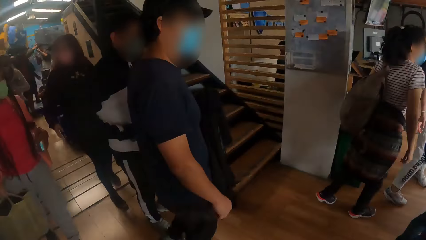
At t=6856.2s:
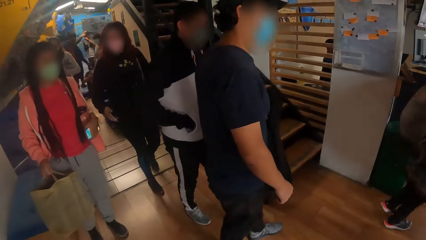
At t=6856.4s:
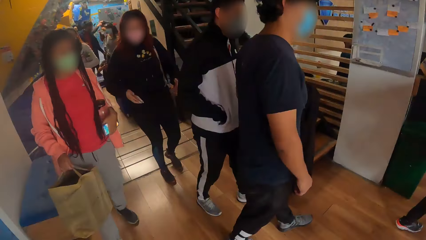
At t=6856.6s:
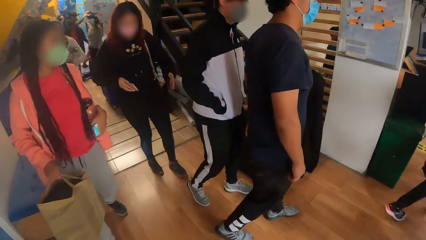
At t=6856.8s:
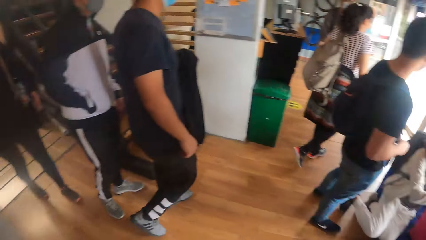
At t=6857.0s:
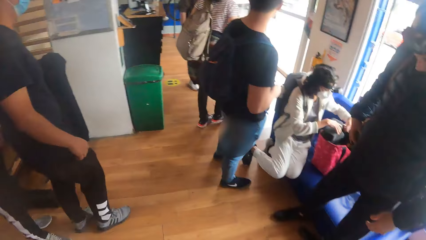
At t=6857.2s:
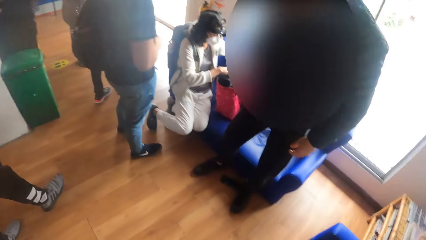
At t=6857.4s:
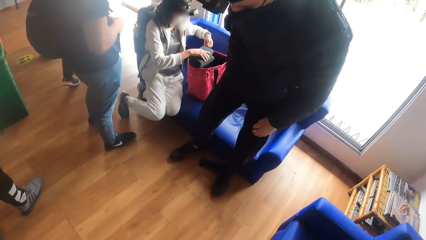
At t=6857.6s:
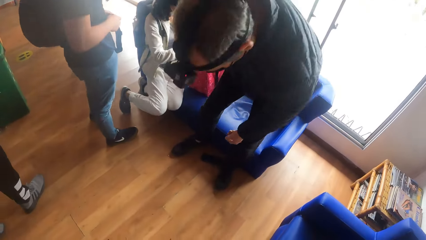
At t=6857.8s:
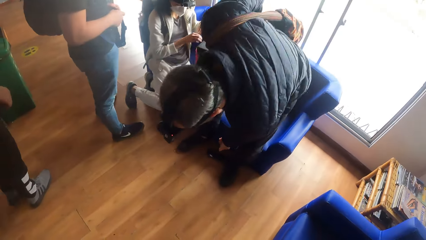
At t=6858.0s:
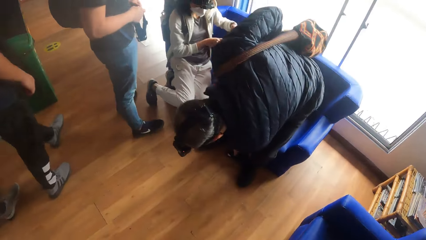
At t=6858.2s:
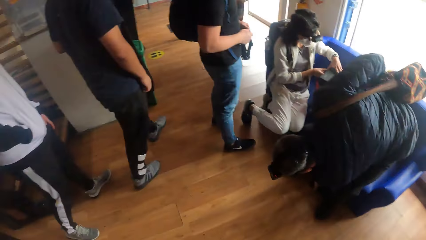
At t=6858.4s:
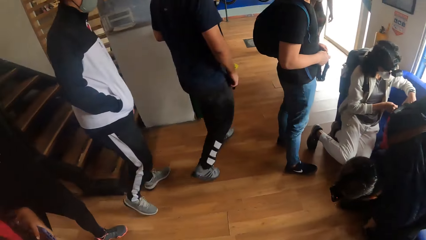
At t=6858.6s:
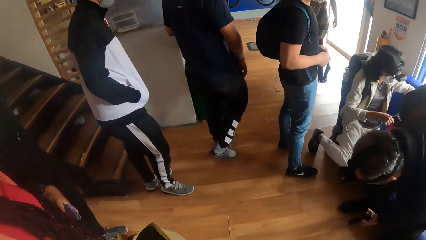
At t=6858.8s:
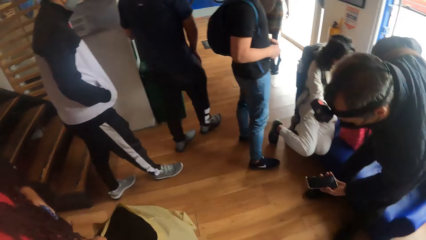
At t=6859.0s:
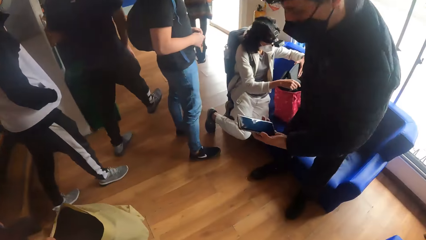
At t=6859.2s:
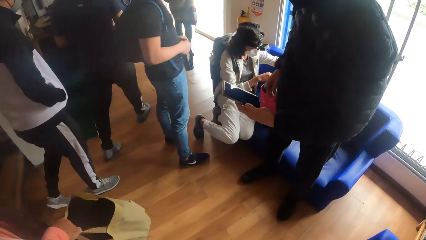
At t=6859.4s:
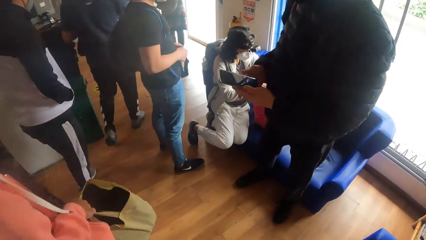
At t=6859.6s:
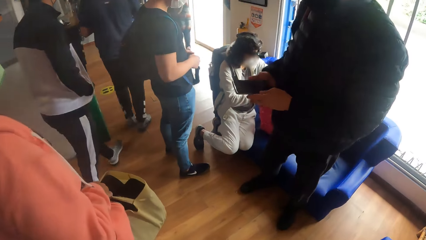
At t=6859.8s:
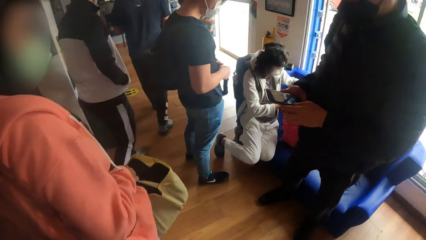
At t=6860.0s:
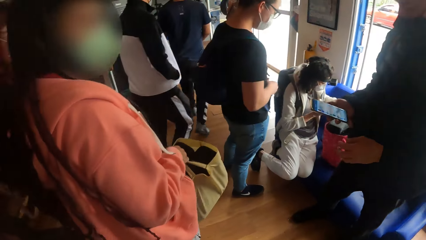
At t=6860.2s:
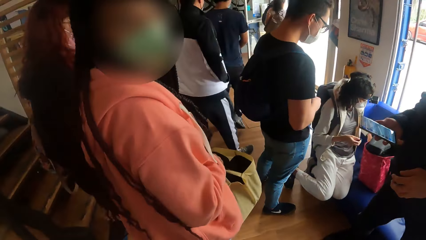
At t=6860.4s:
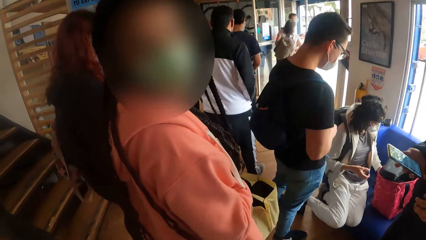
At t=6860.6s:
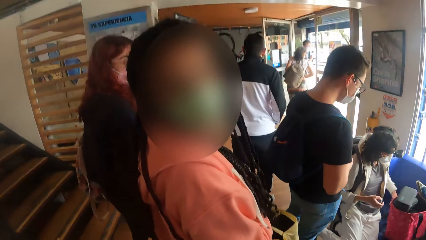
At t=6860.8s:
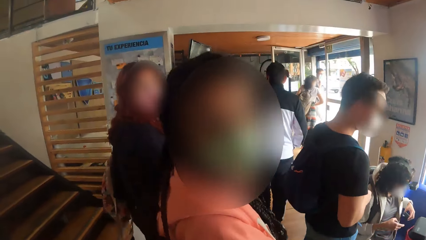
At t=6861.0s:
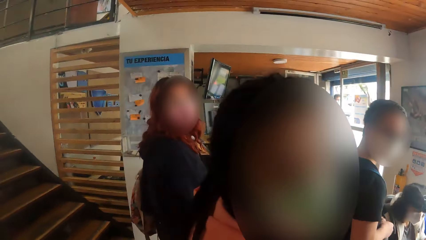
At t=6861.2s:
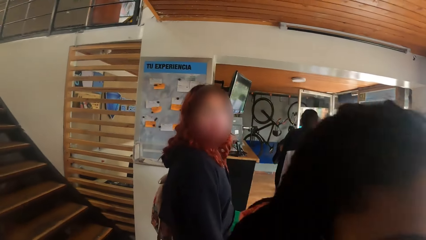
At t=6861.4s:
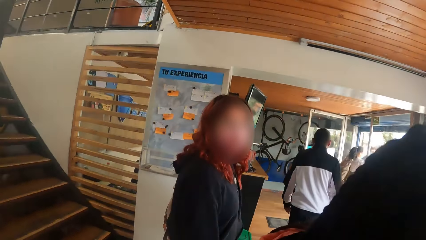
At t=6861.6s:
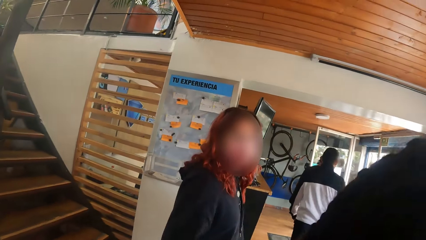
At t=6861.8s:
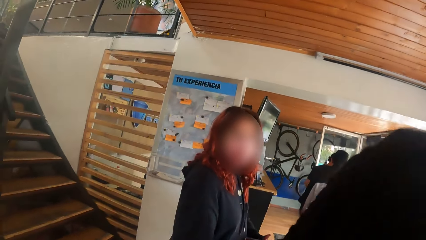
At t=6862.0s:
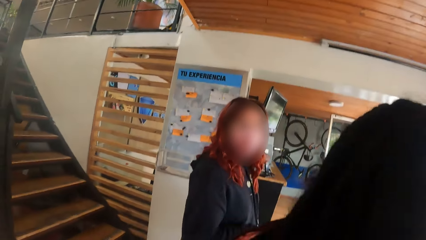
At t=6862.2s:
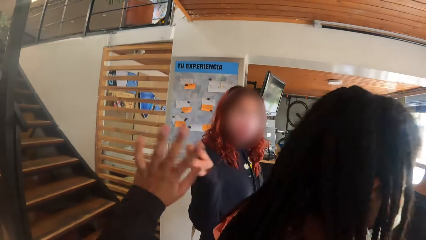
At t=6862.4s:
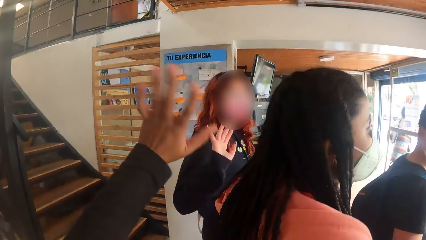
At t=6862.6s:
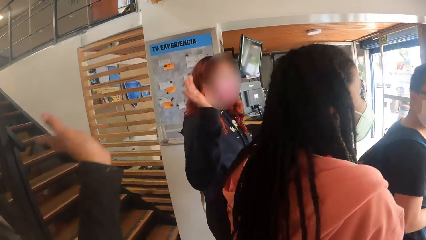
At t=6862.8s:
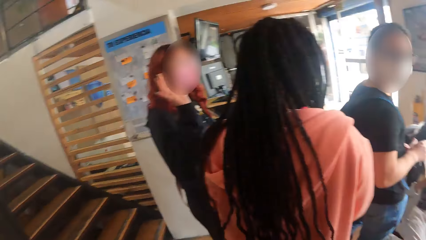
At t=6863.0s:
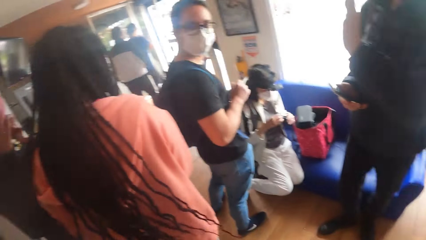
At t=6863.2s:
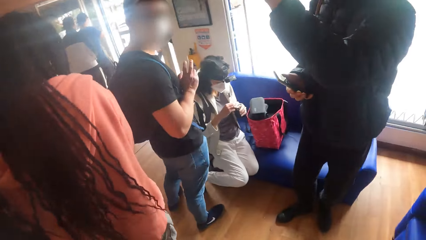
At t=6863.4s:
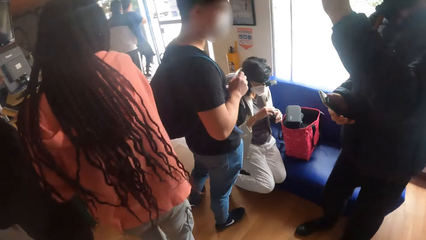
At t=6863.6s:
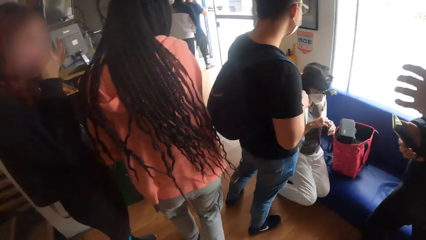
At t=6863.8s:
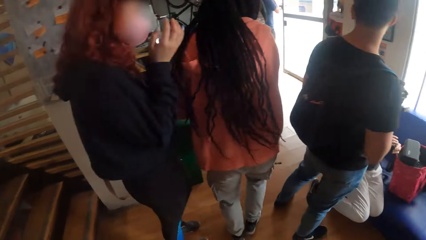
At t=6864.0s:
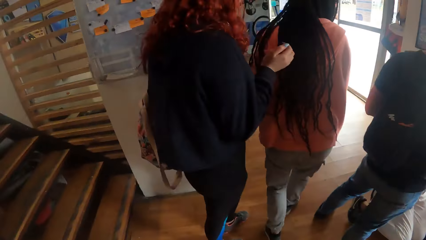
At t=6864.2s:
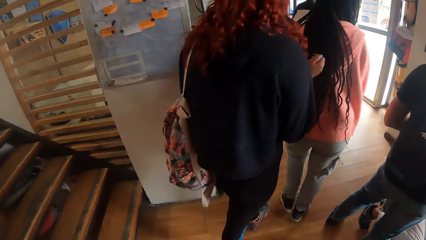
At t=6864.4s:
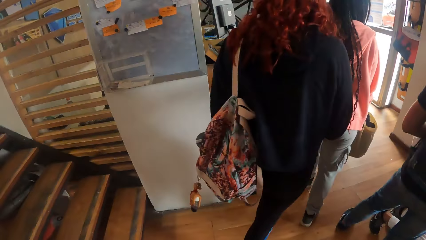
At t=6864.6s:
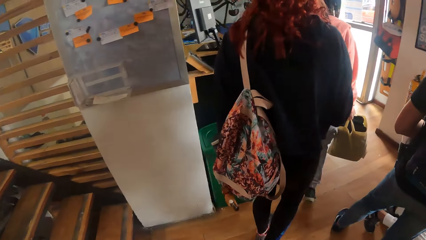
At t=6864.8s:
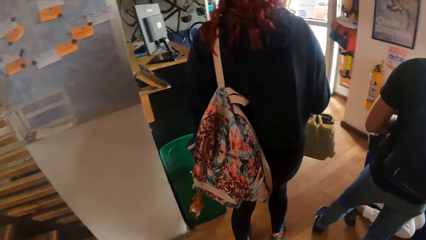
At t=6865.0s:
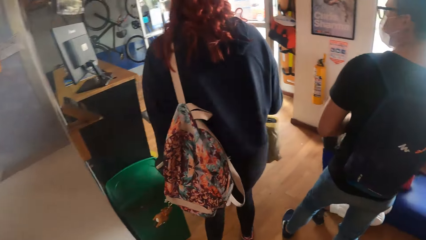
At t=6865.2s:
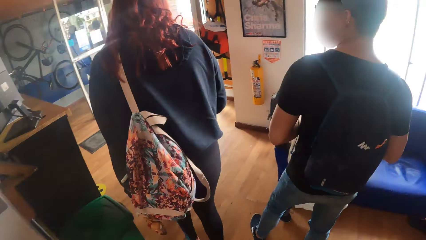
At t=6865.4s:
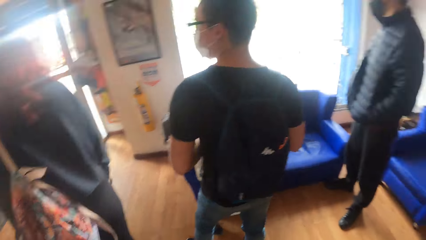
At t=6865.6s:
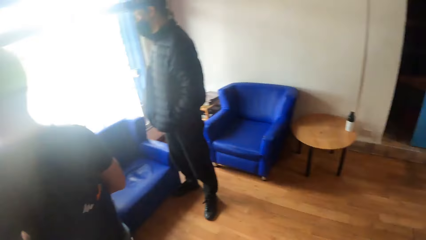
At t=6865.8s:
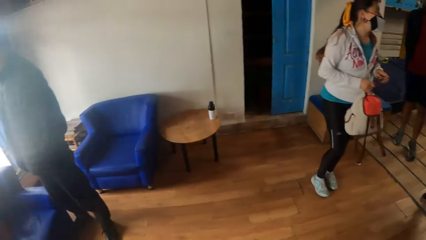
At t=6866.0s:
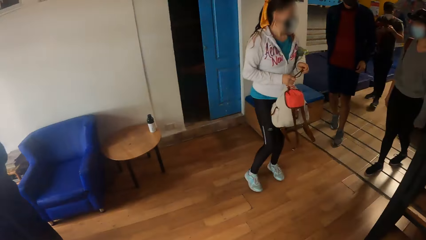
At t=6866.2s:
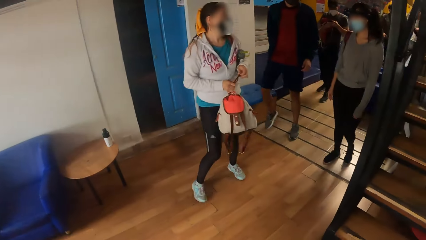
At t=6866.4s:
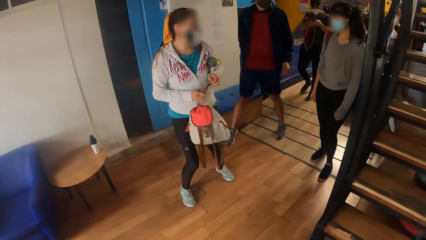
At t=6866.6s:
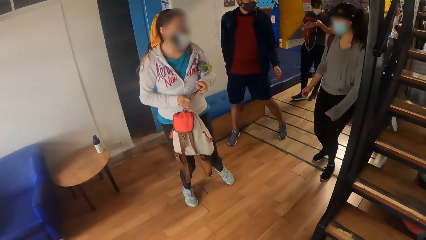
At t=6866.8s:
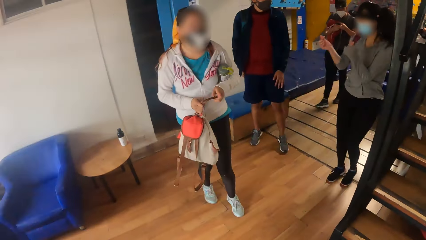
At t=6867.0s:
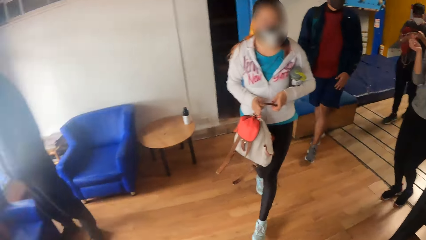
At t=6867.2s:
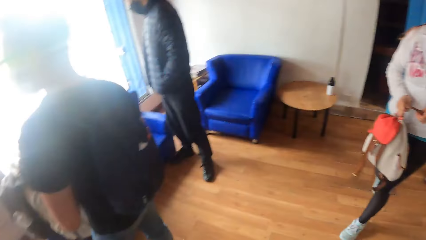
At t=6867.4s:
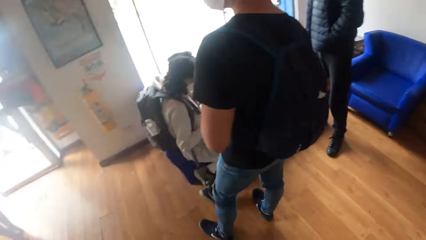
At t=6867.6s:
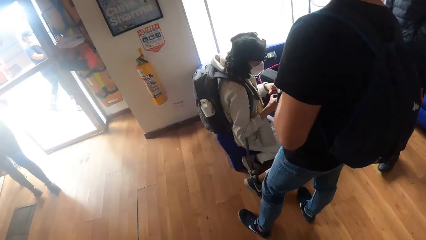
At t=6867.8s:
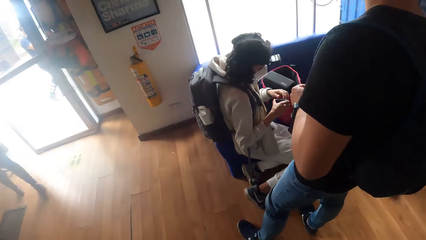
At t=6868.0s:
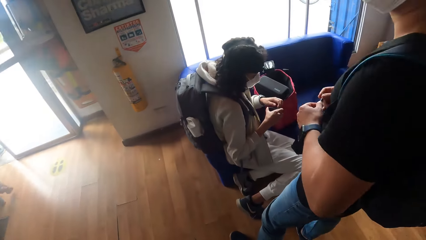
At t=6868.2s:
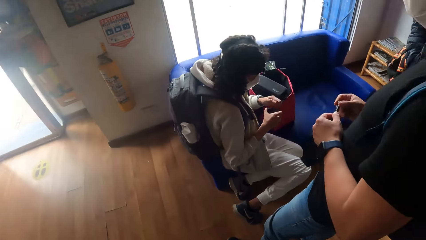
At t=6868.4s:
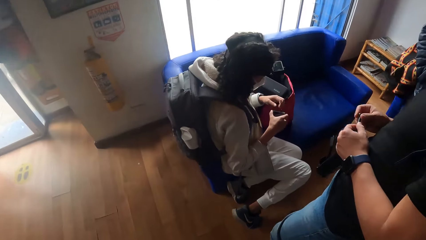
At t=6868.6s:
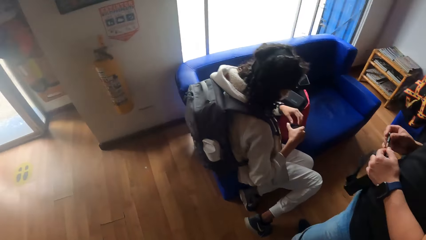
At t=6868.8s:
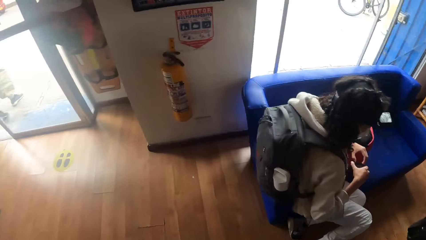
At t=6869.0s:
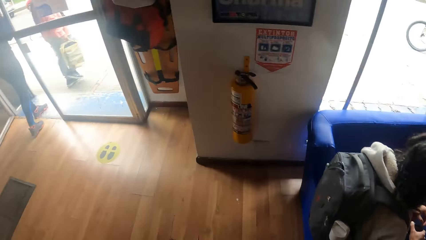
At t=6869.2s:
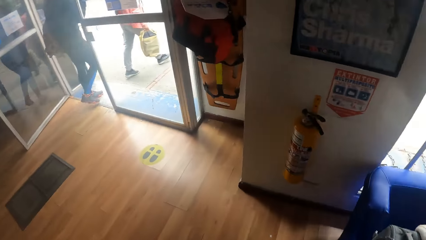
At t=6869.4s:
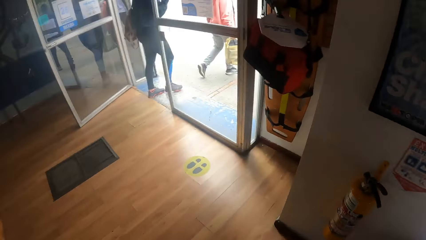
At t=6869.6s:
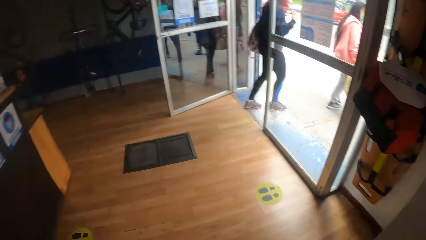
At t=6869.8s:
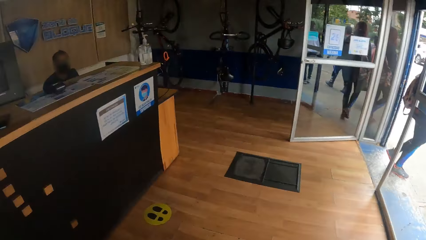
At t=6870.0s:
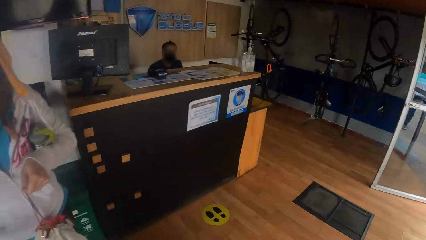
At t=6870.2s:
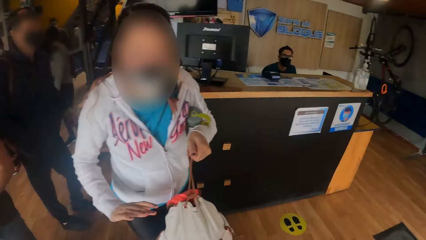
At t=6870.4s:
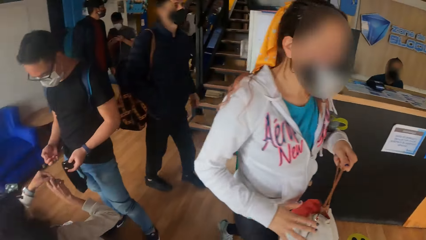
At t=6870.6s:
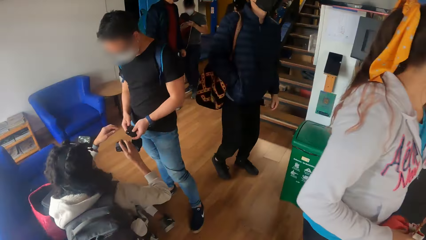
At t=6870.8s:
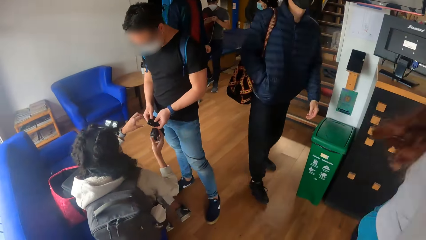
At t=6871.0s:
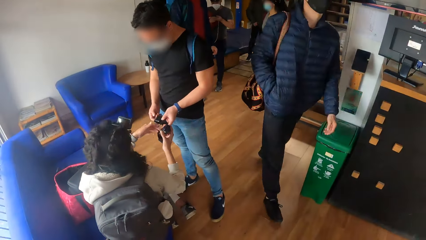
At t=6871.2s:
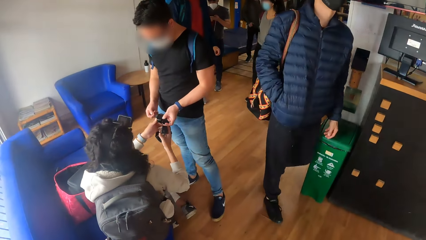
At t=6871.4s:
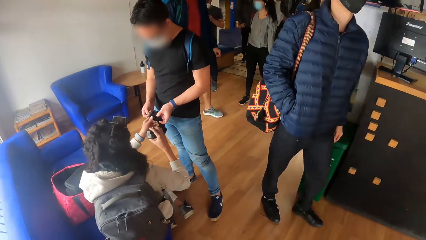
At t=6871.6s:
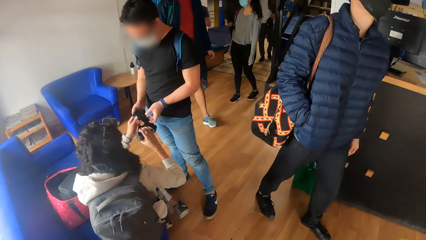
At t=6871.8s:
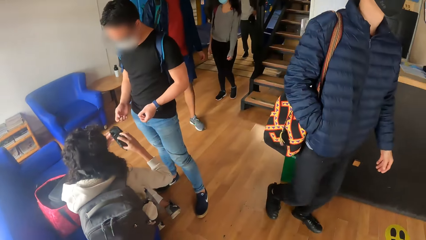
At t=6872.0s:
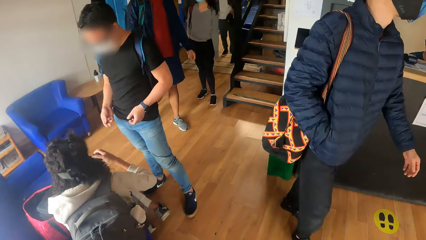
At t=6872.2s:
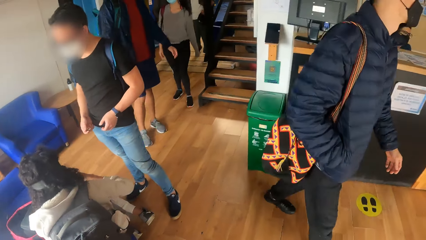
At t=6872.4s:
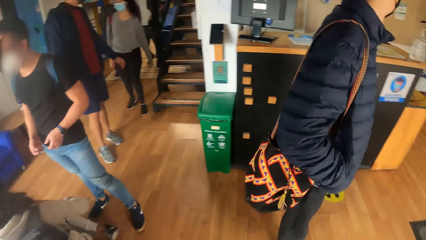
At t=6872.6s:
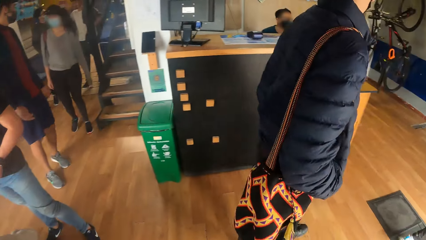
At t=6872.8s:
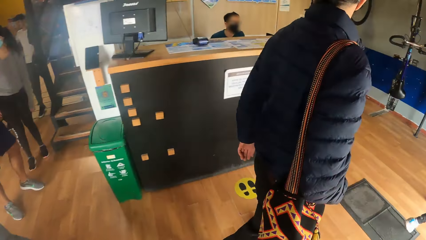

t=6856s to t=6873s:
The camera wearer looks around. The man picks a phone from the floor with his right hand. The camera wearer talks to a person. They look around and walk.
